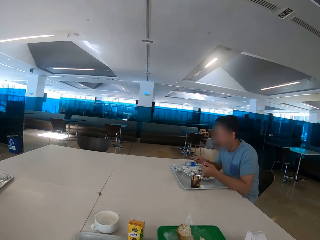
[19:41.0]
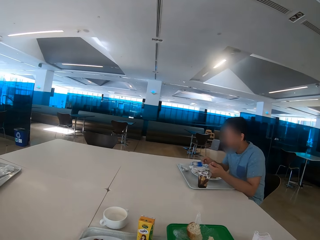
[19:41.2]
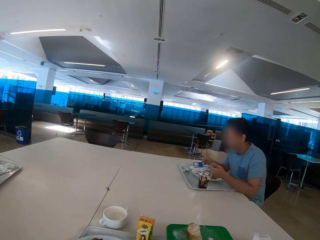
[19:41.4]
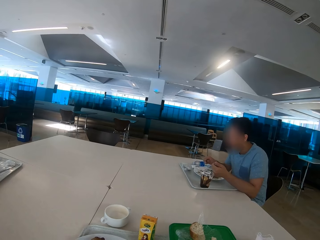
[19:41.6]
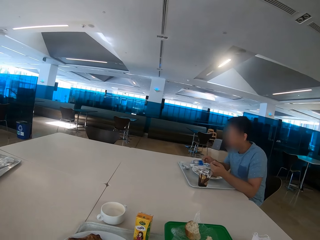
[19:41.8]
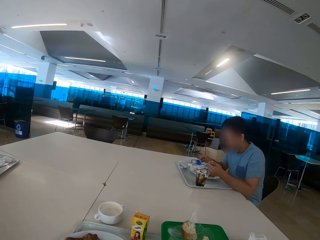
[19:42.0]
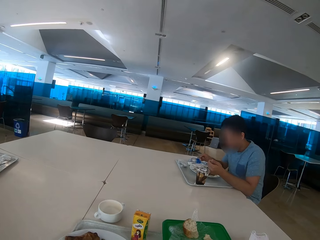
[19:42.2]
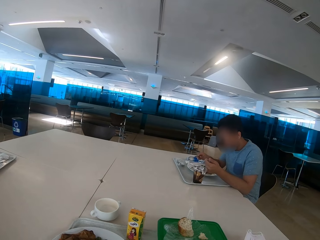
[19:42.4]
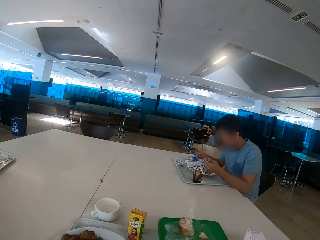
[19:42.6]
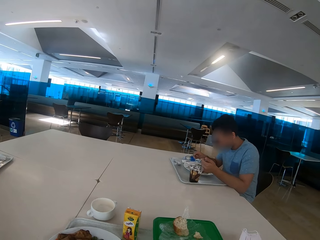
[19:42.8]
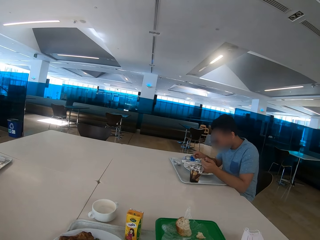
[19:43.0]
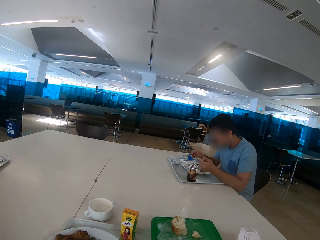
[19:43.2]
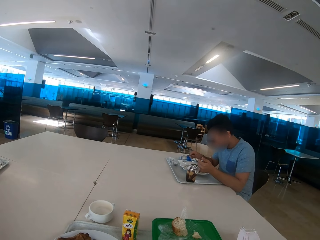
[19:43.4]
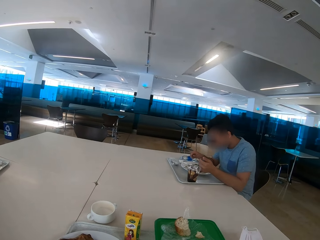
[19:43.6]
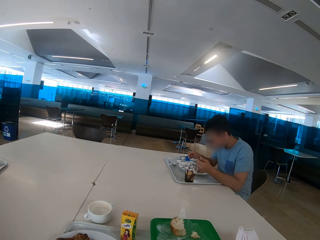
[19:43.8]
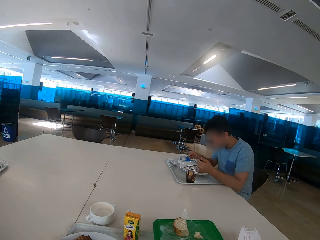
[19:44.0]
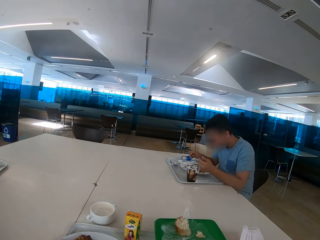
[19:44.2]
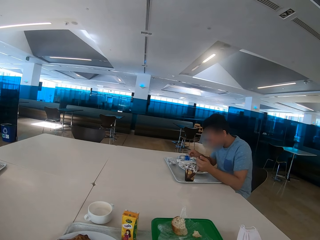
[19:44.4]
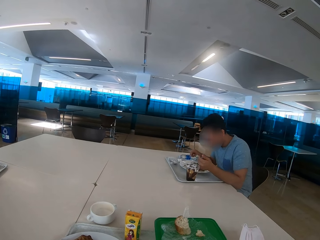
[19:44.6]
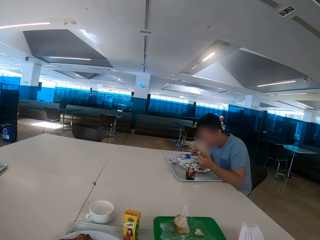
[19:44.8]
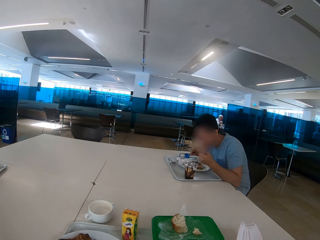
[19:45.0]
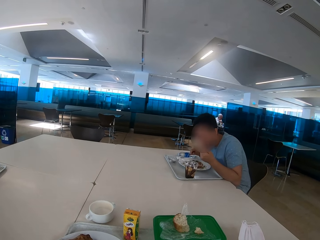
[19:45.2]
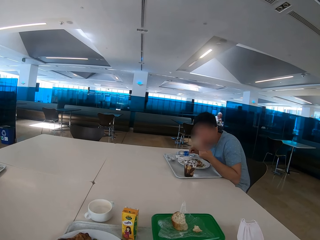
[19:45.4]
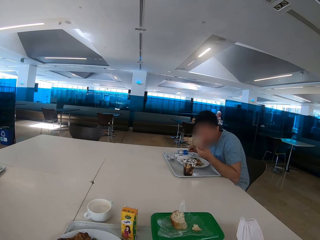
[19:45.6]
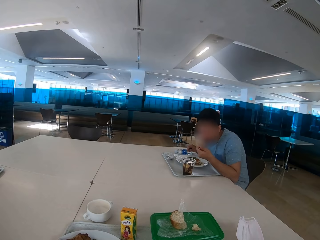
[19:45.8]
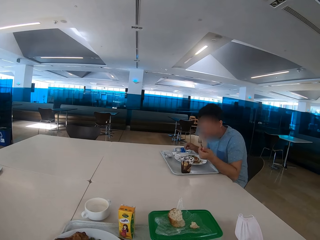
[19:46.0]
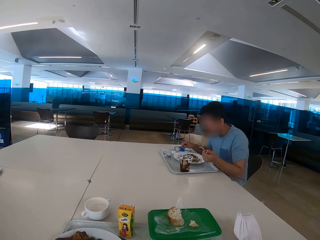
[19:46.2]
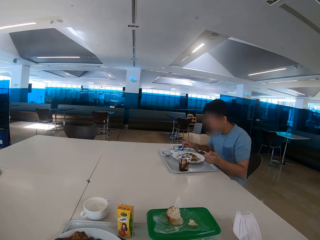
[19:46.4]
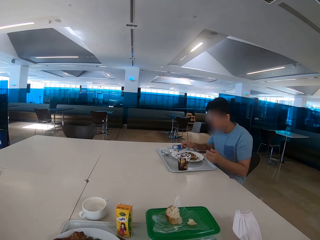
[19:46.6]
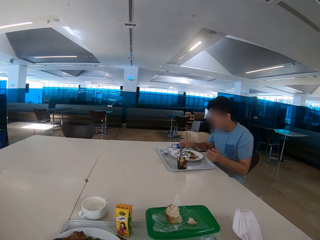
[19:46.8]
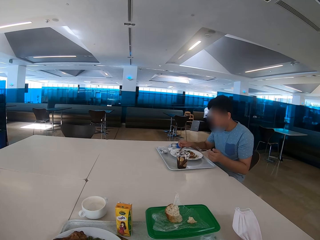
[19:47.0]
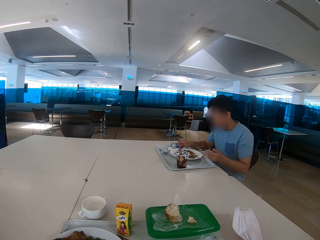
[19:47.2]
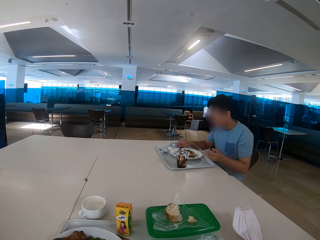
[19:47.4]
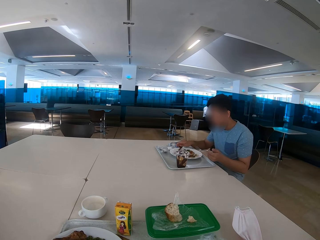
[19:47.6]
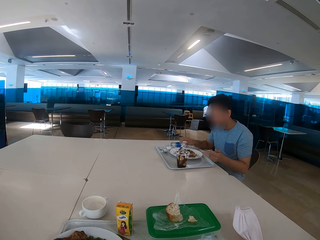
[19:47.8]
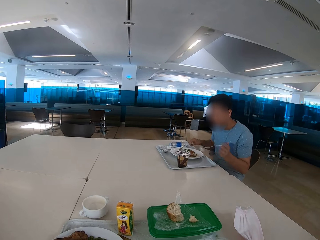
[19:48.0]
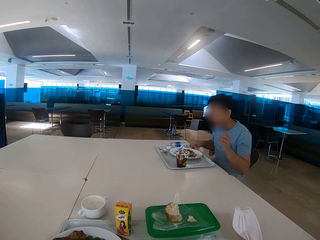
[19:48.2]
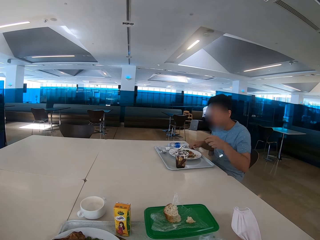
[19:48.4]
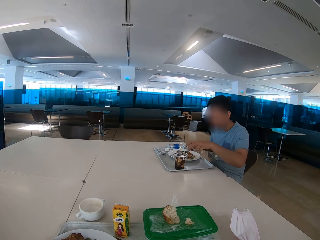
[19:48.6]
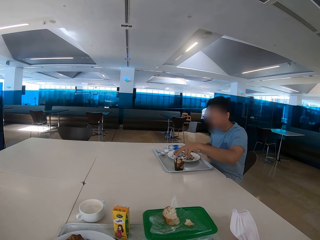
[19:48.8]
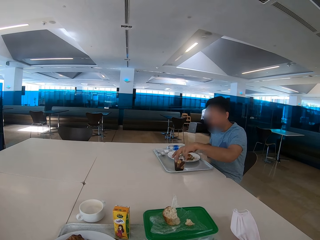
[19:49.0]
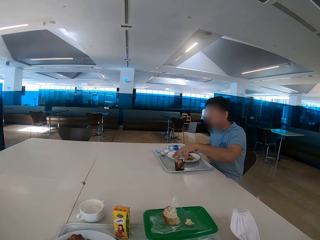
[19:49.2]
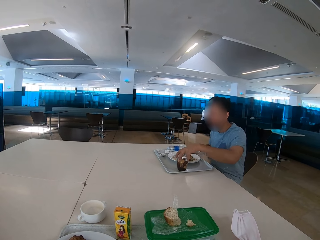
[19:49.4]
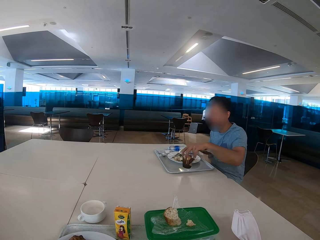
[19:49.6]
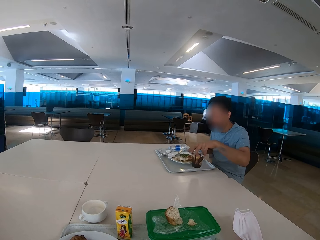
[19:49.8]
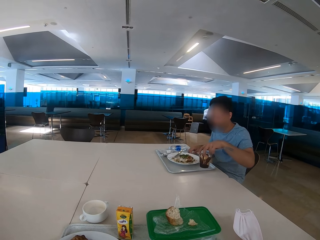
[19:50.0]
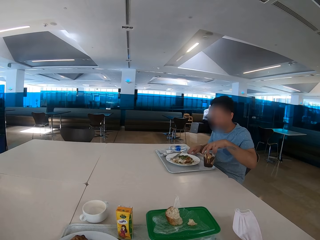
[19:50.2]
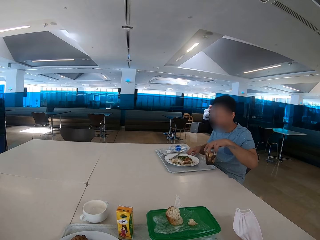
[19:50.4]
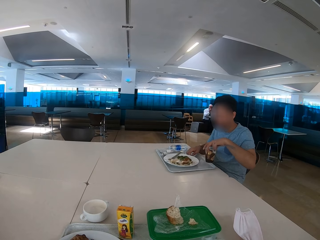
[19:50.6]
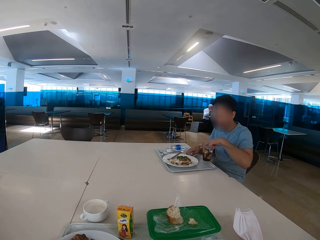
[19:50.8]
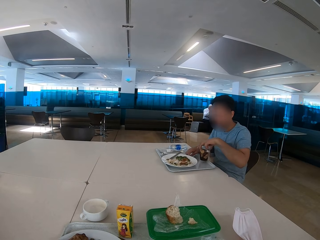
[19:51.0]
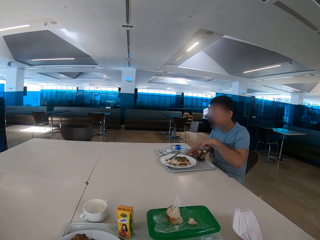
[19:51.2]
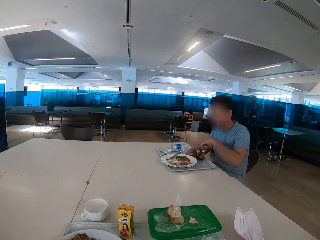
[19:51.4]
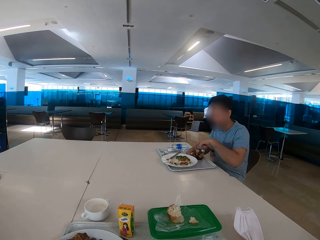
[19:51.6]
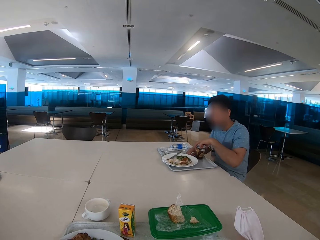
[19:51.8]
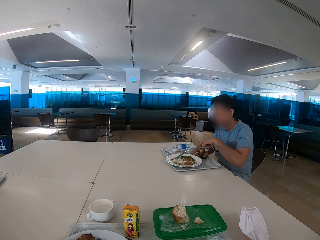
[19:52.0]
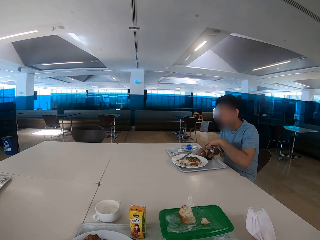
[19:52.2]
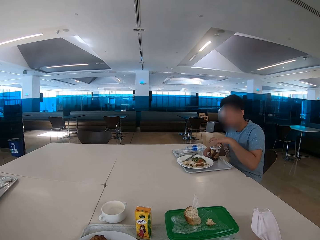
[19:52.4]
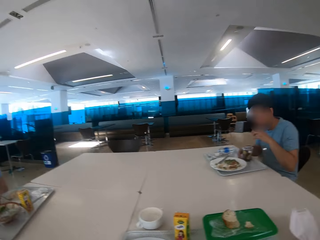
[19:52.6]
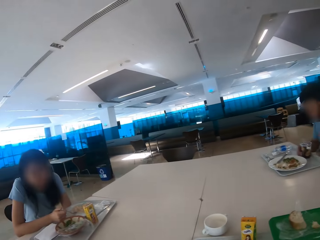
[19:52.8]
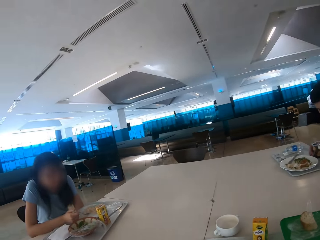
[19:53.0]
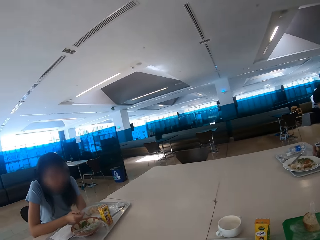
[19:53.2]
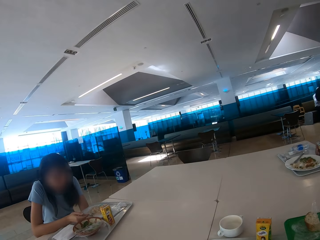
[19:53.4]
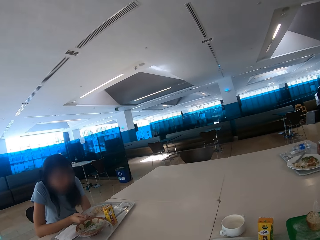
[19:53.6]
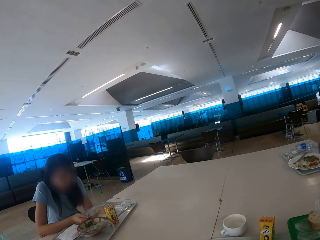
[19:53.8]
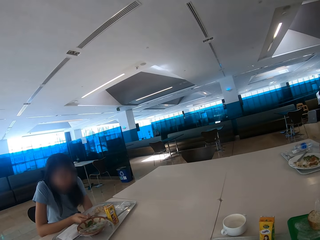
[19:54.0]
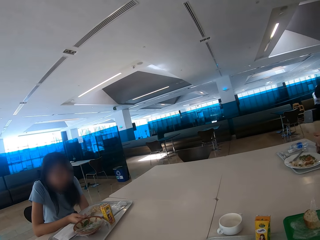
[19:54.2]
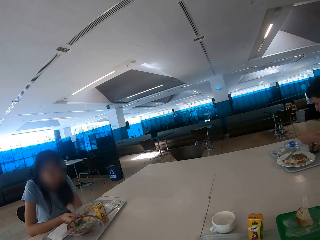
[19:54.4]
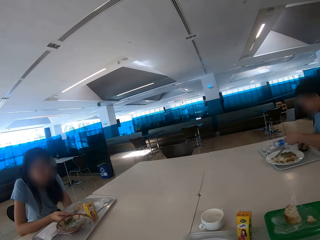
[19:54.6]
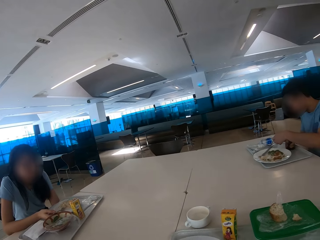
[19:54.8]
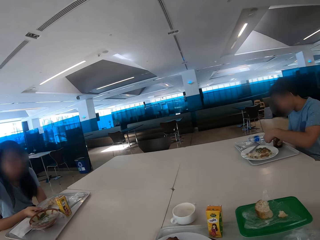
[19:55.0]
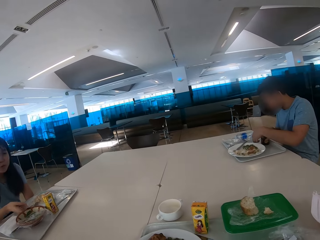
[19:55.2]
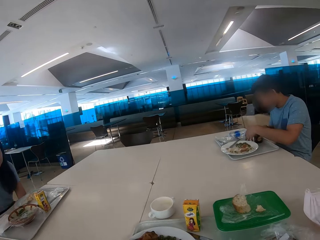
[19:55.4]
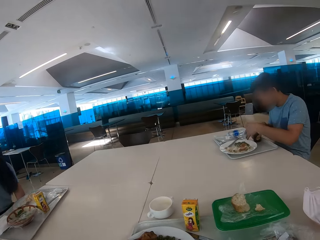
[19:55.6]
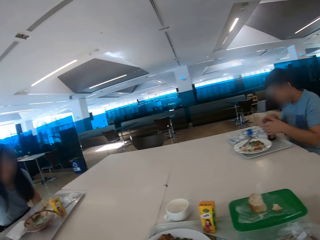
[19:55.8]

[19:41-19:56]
The camera wearer looks at a man. The man looks at the food. The man eats food. A person picks up a glass and moves the plate. The camera wearer looks at a woman. They look around.

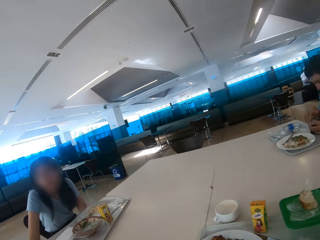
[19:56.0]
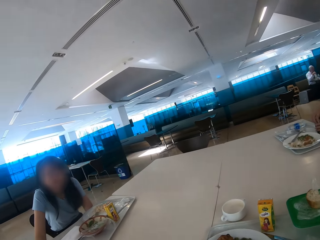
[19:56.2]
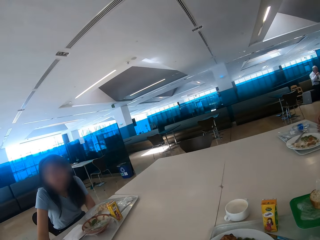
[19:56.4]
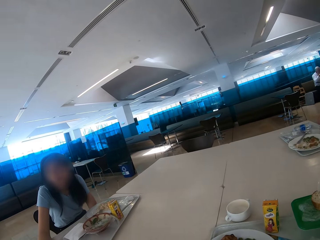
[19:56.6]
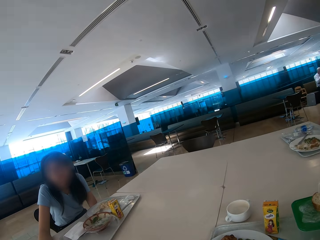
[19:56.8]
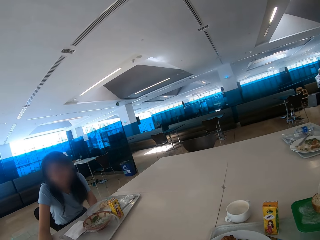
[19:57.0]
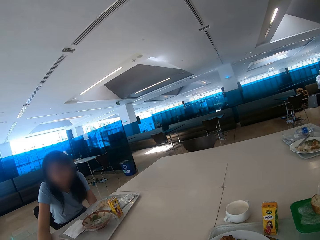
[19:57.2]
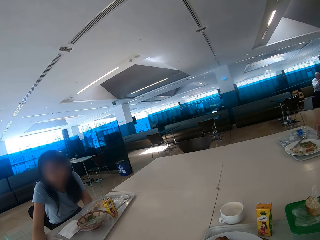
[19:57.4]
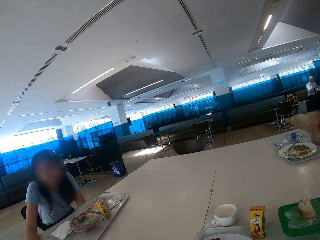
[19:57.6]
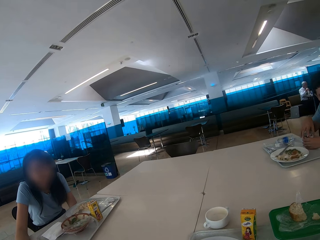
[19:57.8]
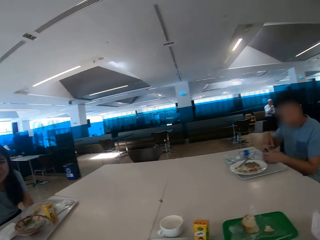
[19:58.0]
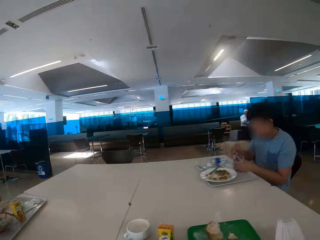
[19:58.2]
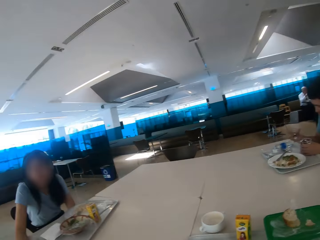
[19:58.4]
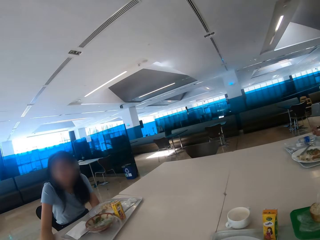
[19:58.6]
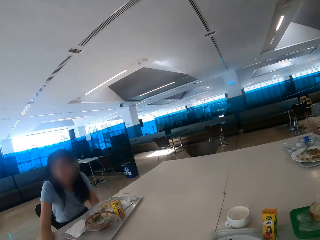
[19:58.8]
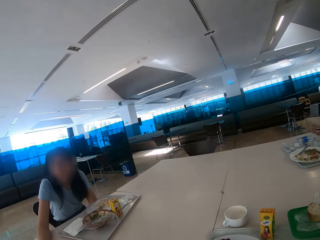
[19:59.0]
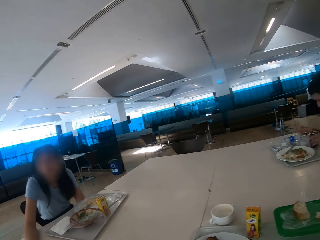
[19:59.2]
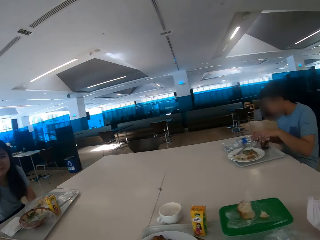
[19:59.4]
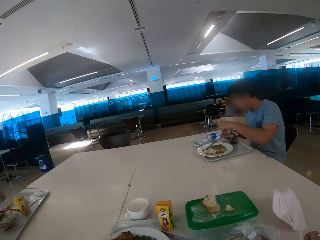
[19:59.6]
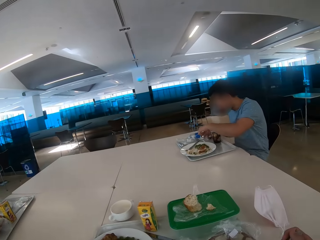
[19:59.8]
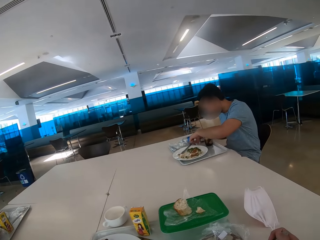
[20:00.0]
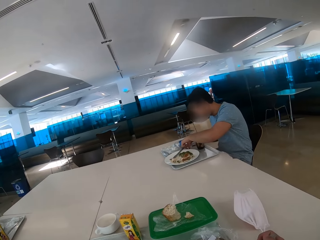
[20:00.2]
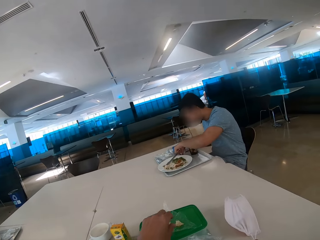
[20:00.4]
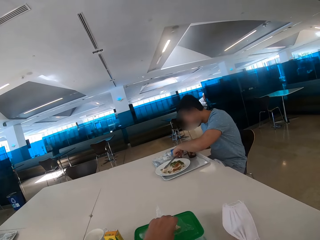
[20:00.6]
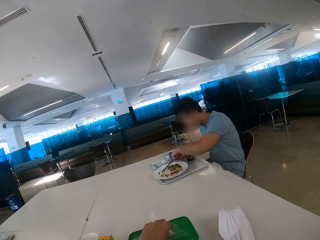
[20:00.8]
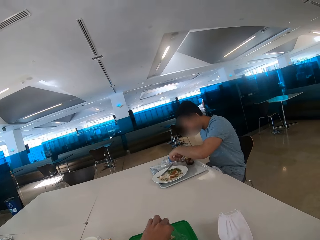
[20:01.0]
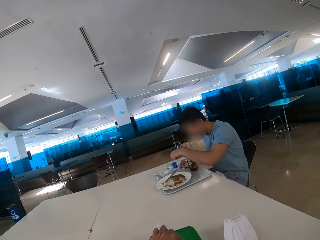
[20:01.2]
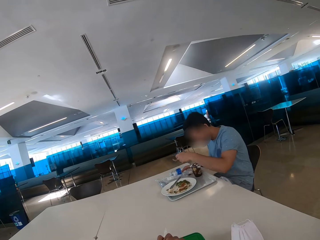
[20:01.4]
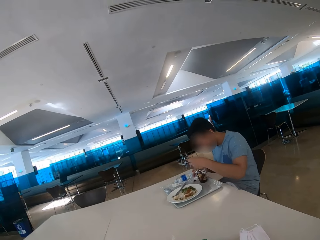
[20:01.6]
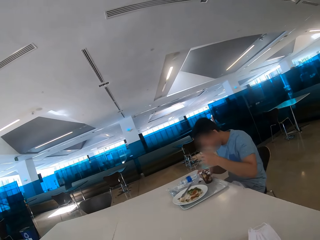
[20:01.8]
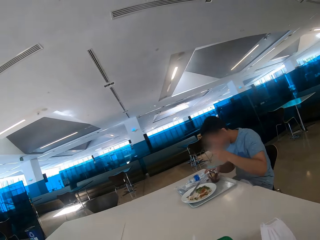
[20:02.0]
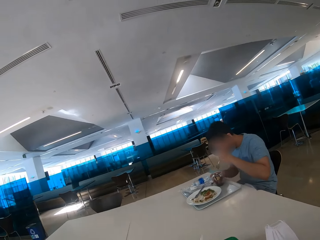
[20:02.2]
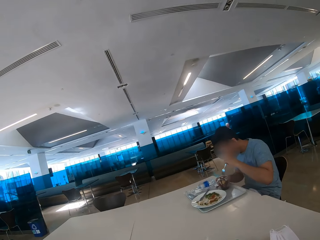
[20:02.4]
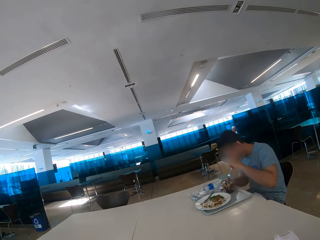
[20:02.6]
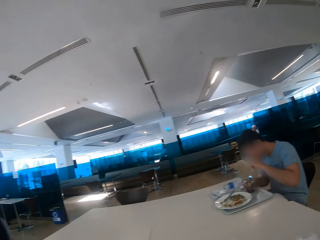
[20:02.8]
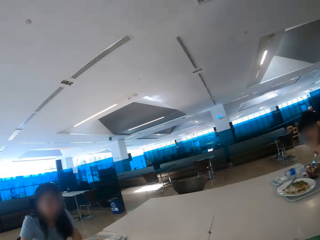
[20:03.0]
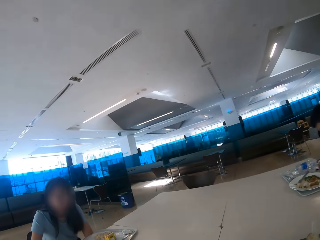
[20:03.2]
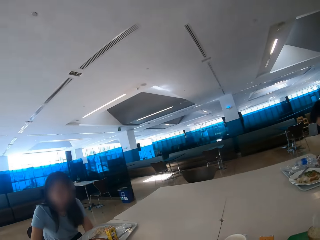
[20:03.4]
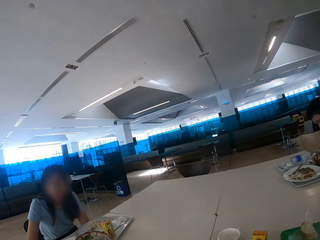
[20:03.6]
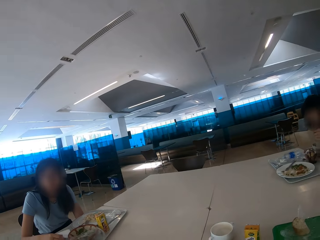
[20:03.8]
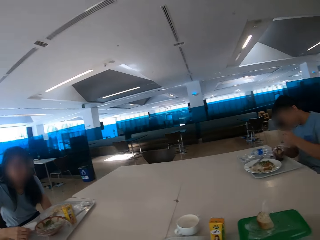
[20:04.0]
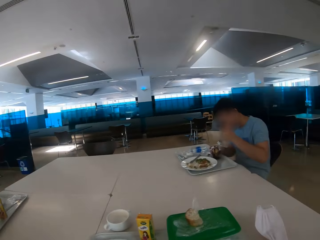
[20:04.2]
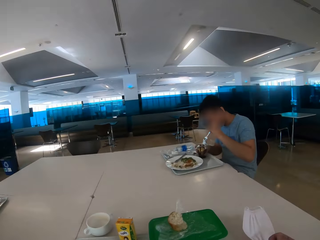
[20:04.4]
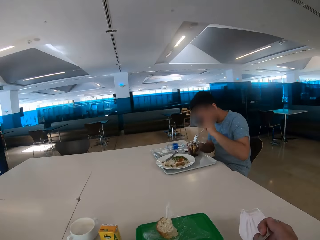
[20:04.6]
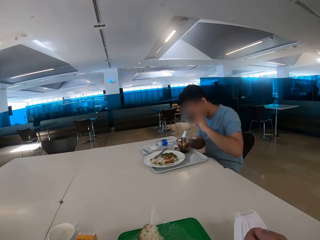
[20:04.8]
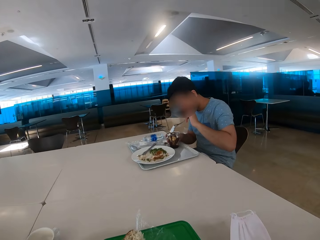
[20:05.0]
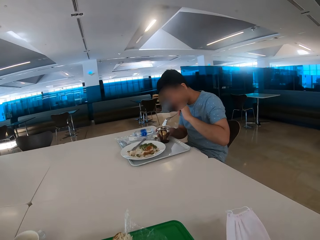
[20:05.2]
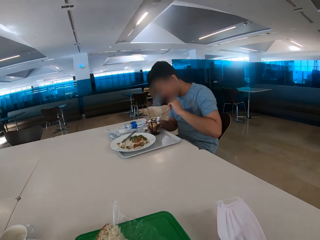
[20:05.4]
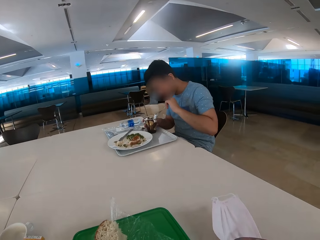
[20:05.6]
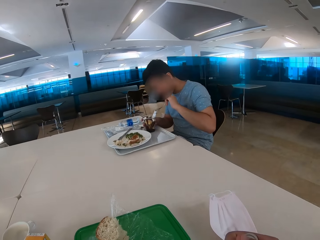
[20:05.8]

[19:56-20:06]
The camera wearer picks up bread. A man picks up the spoon.
